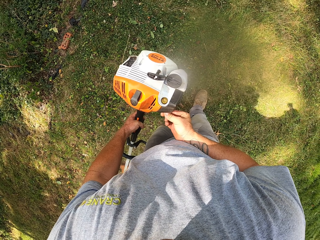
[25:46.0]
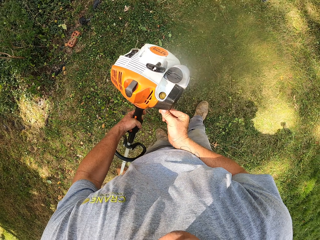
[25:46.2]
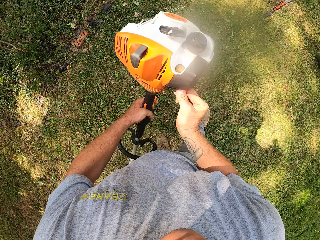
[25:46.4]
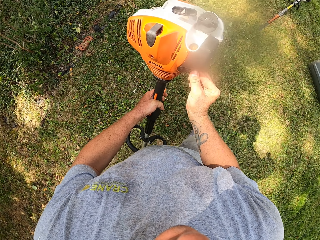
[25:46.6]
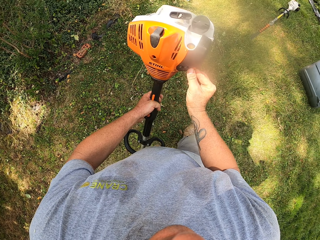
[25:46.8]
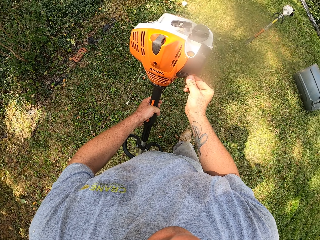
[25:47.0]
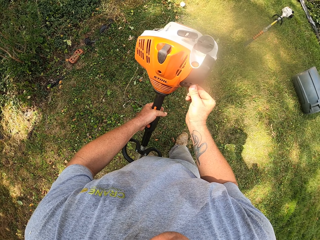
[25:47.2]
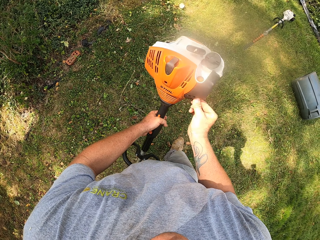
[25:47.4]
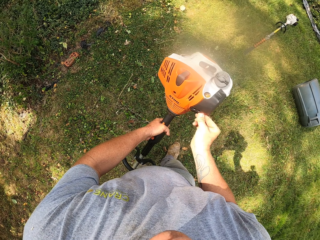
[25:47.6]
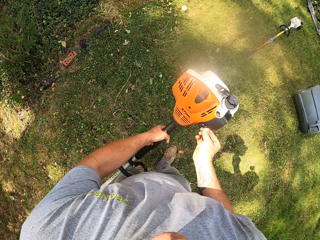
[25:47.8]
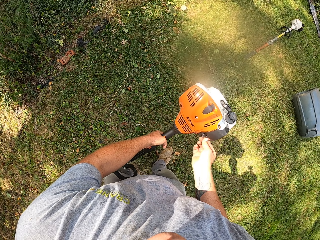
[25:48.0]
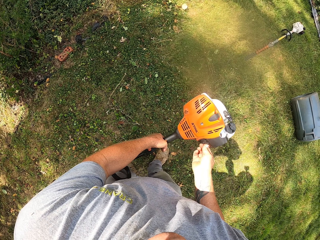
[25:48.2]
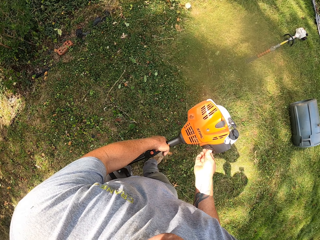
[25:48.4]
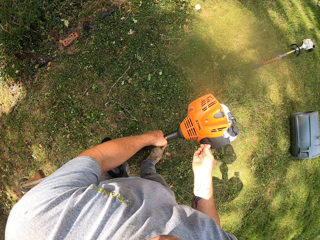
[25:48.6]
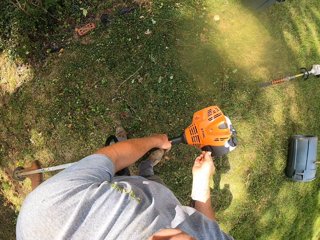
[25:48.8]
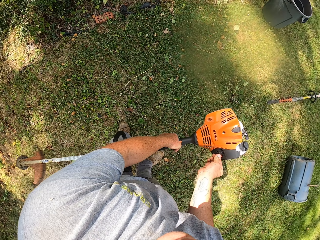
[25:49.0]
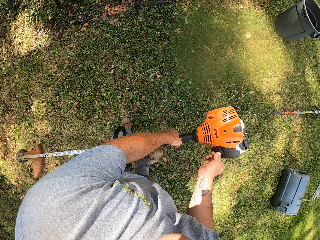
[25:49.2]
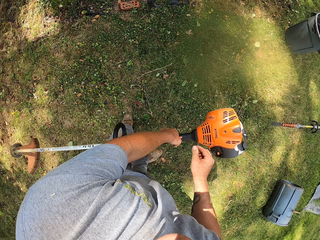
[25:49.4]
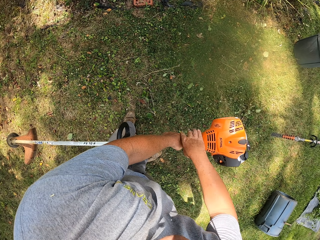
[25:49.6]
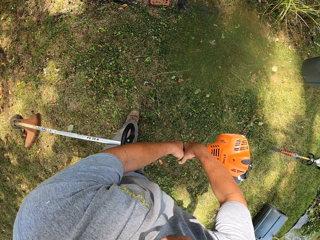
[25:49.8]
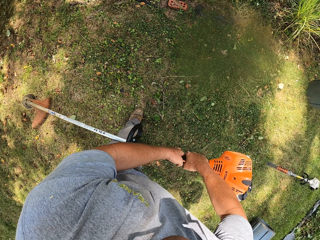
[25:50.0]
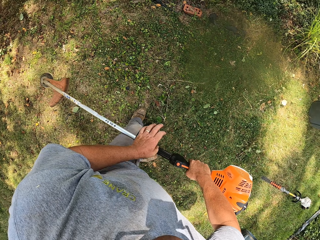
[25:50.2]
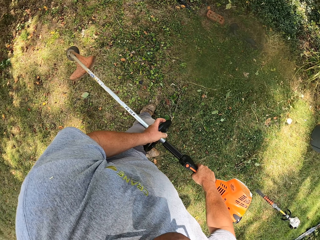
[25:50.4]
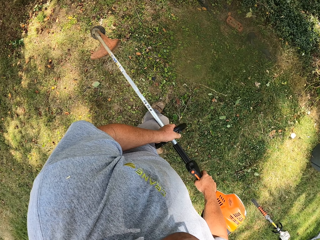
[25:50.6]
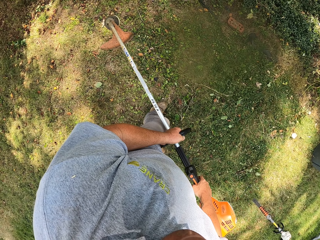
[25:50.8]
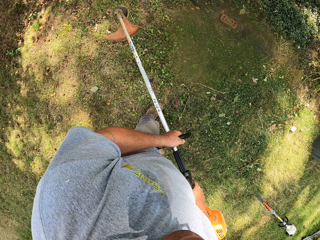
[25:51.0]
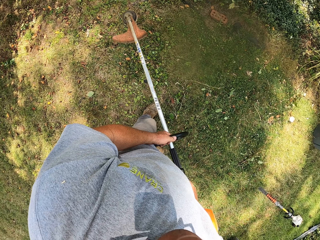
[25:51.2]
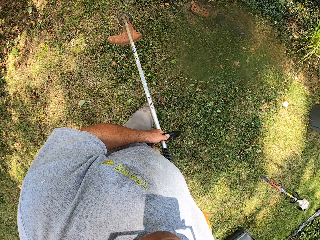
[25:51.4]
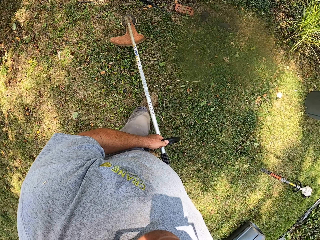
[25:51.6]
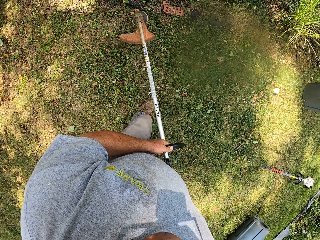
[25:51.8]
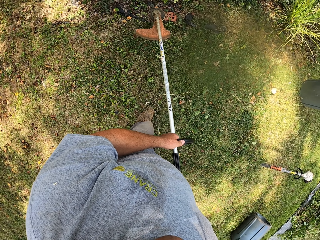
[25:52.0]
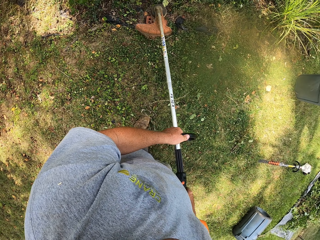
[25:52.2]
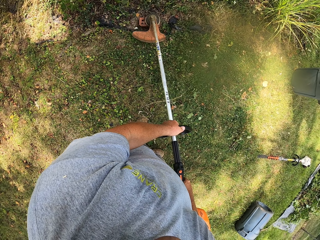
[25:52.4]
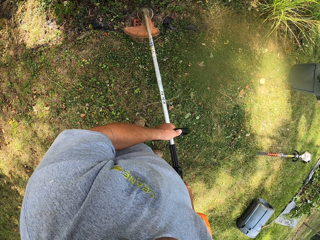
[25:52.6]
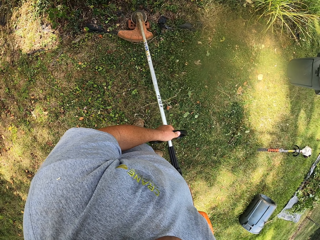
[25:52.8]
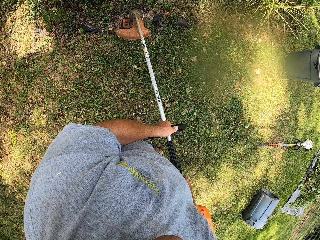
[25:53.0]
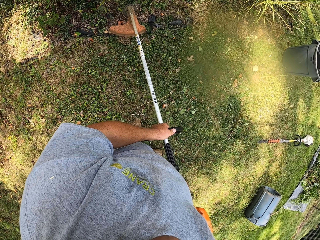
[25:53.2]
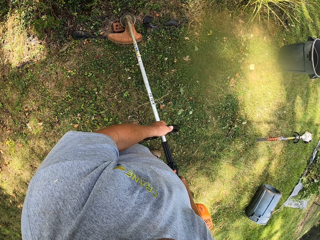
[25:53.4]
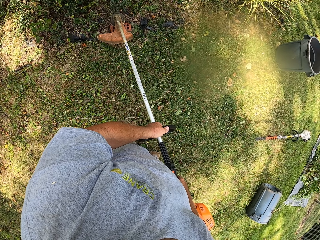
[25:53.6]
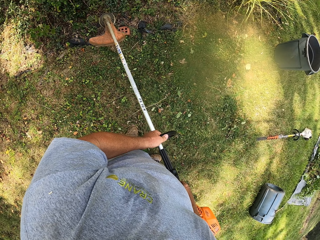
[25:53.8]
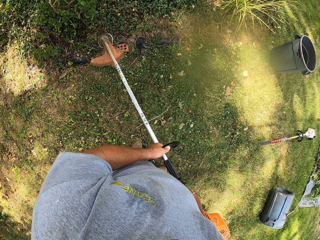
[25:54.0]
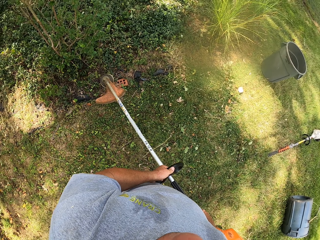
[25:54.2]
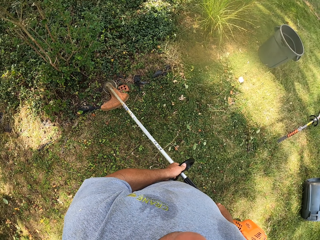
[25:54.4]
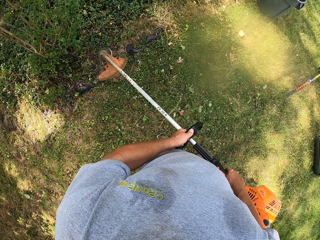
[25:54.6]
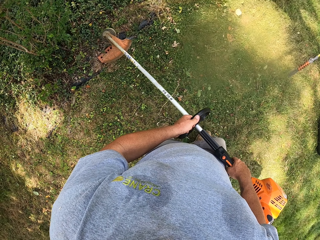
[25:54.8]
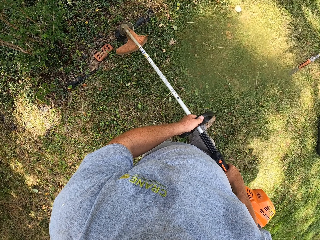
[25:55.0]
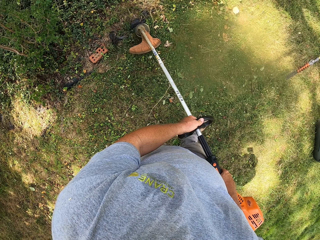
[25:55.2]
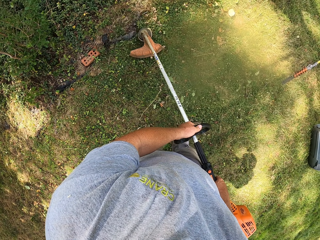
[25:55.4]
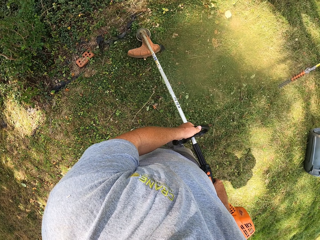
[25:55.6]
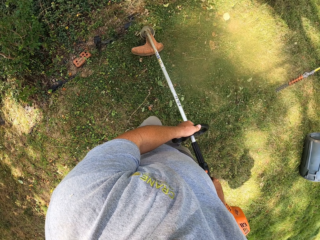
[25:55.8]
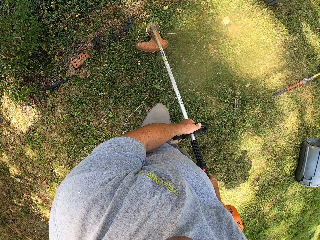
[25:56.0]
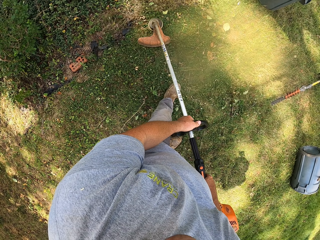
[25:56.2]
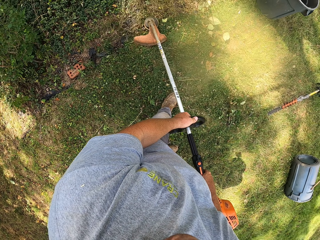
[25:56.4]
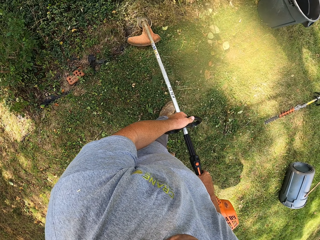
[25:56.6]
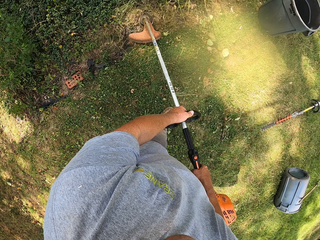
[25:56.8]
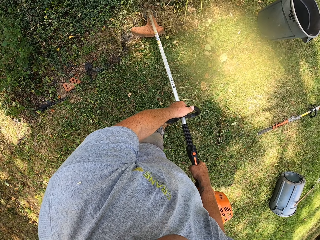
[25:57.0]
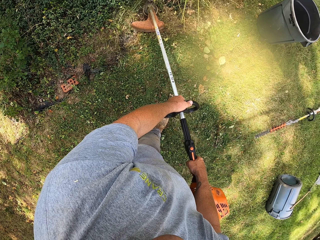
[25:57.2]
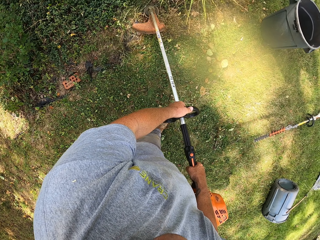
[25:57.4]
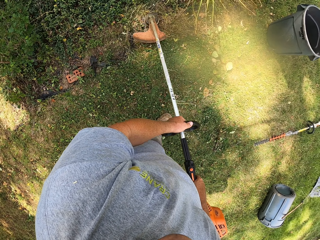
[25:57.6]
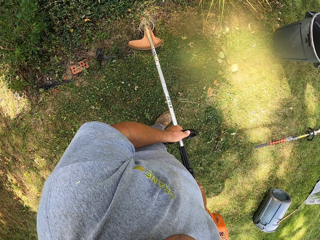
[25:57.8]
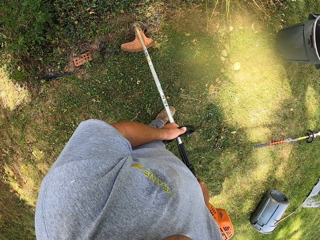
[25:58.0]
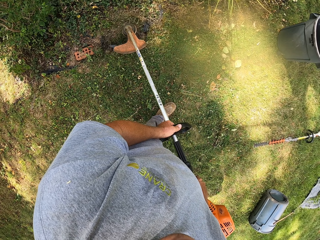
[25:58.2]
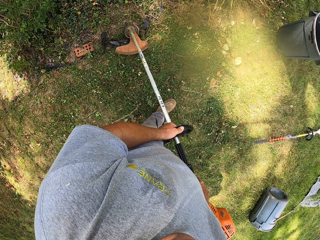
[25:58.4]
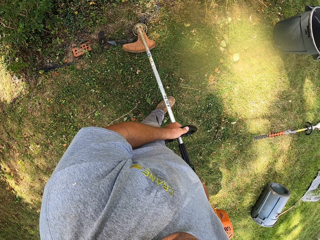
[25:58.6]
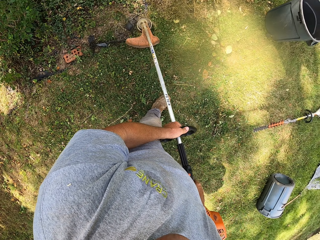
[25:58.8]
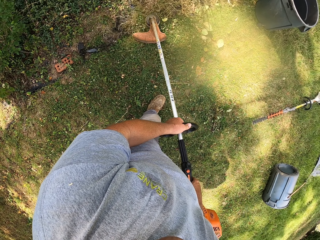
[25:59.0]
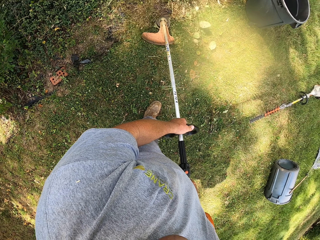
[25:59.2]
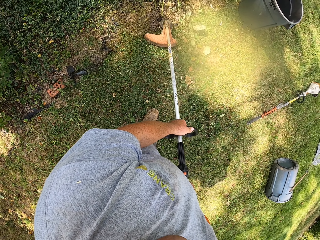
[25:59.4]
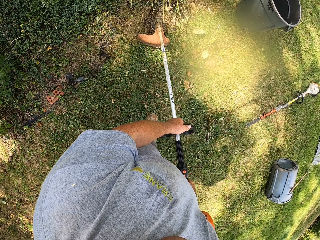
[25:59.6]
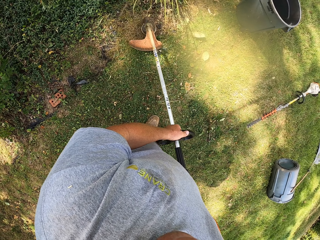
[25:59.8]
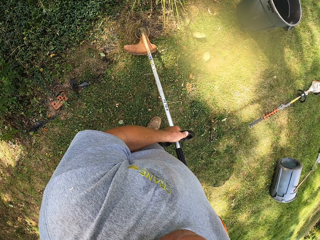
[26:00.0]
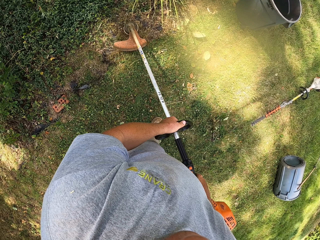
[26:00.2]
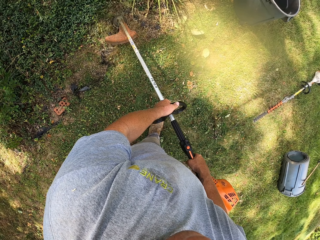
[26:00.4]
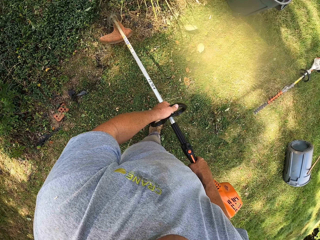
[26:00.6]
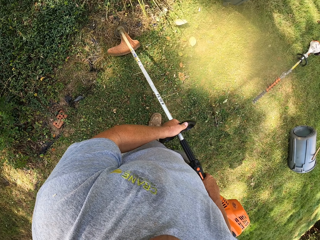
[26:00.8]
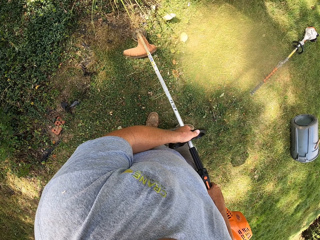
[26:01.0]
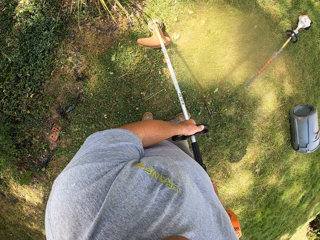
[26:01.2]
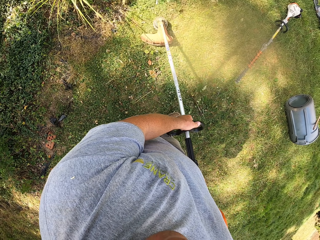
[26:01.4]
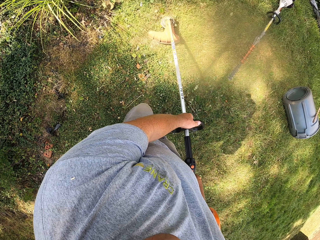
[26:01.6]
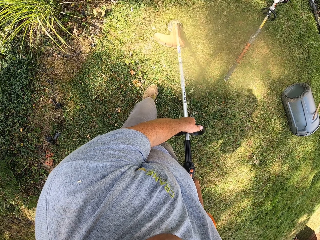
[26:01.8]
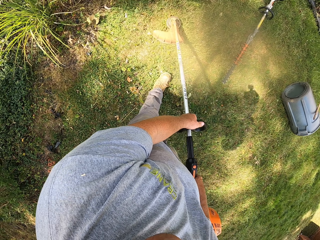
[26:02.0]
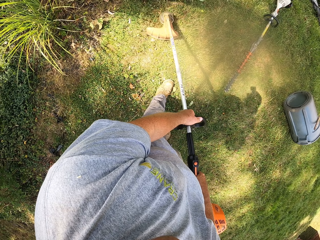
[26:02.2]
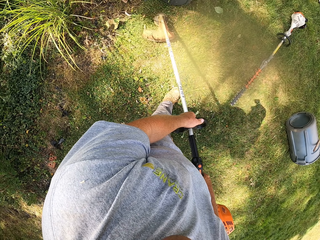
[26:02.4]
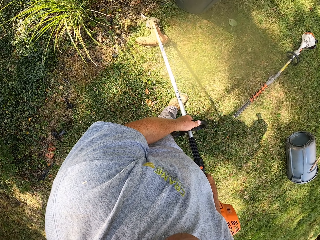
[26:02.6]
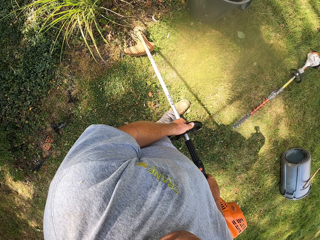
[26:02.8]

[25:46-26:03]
The camera wearer operates the grass cutter machine. They switch something on the grass trimmer. They cut the grass. They cut the grass with the grass cutter machine.

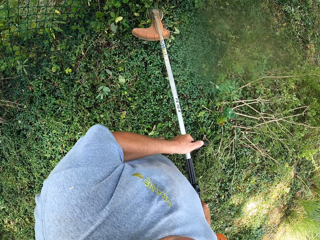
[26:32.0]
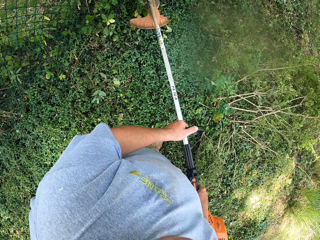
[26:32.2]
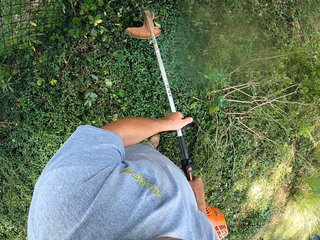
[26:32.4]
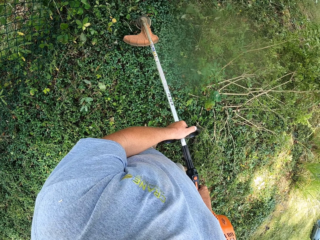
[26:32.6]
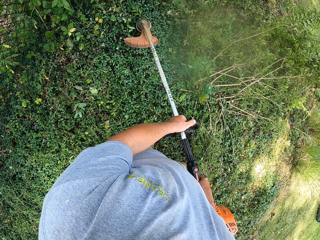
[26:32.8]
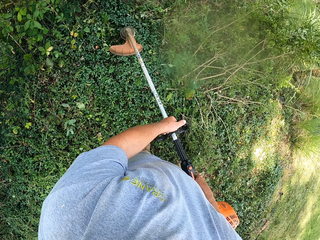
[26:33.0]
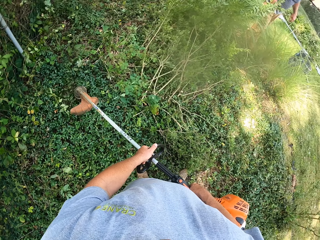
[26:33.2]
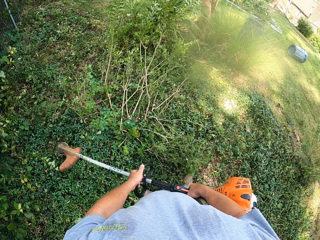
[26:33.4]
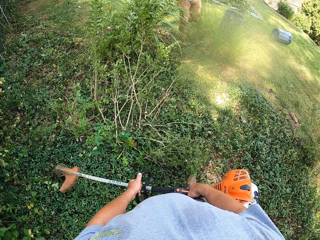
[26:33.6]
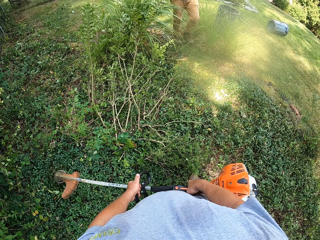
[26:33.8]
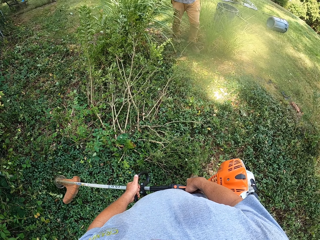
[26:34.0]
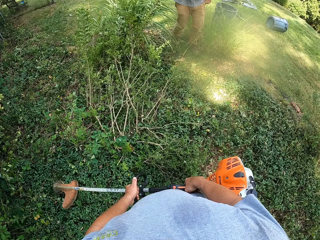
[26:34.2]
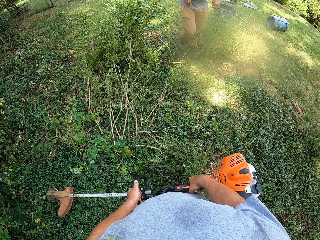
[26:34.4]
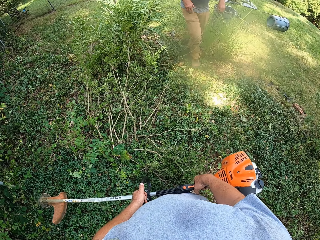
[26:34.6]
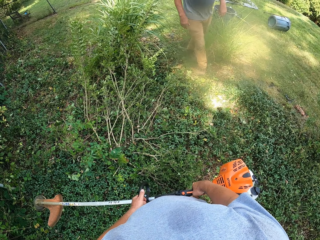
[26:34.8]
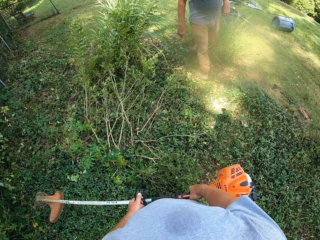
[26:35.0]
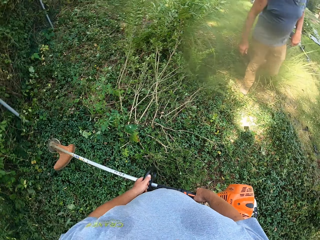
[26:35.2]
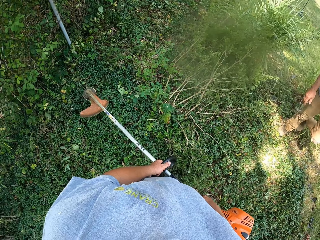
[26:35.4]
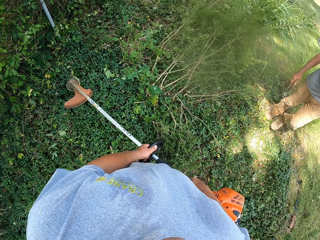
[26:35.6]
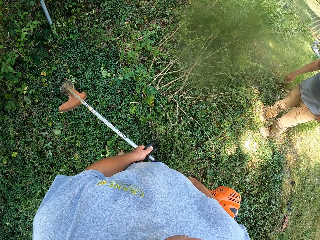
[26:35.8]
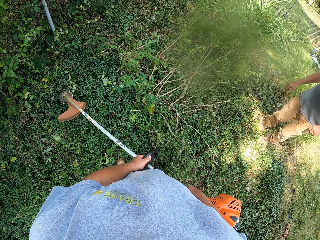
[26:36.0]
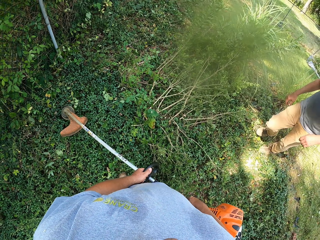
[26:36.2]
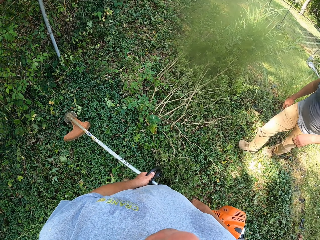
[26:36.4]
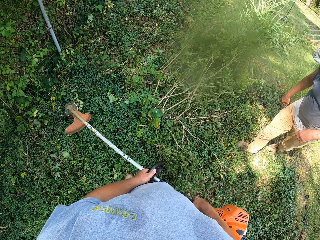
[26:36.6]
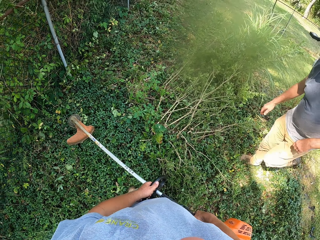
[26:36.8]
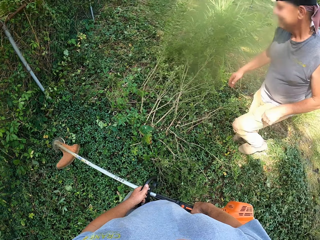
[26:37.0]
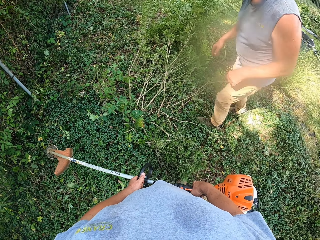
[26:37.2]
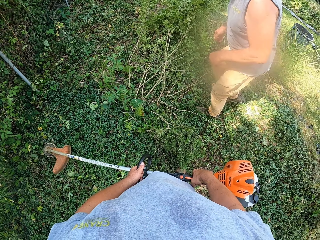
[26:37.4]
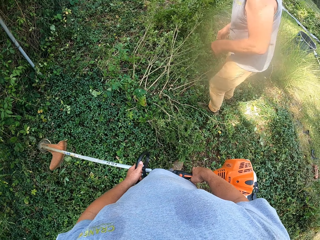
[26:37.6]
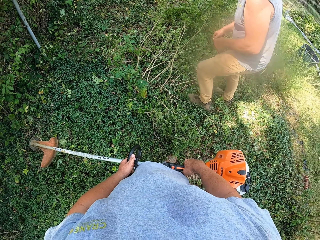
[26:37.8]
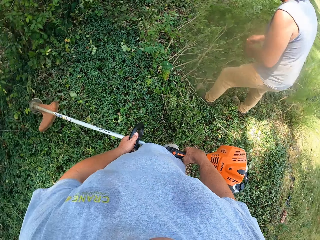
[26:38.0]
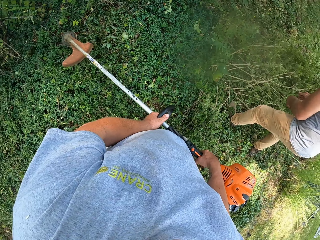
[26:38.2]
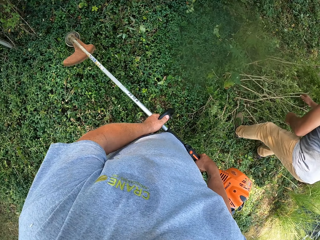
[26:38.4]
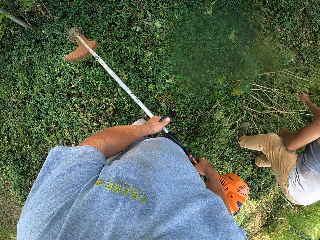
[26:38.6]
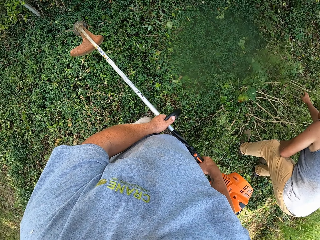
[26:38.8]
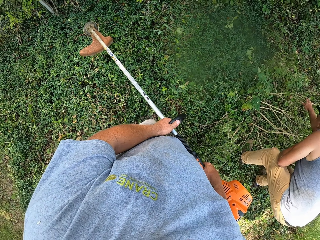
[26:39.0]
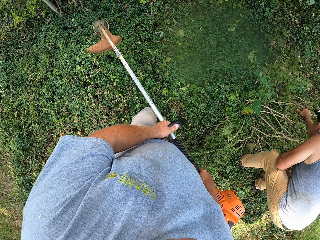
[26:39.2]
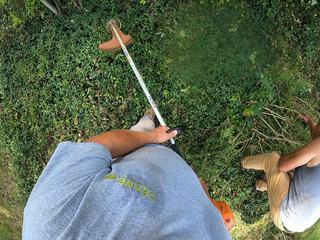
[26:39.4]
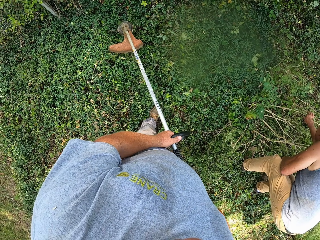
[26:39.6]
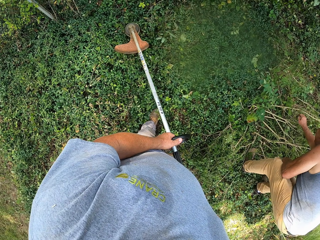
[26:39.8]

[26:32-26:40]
The camera wearer turns around the grass. They look at a man on the other side.
